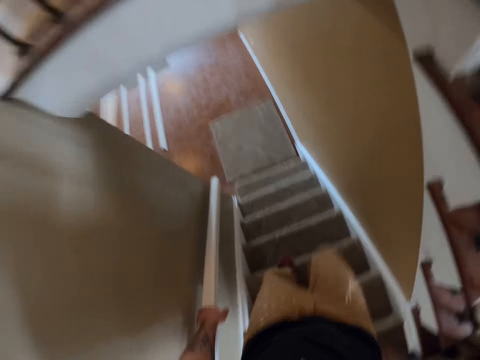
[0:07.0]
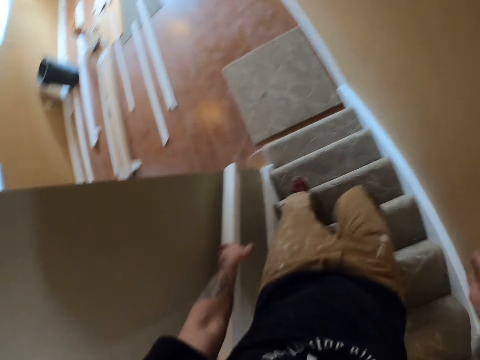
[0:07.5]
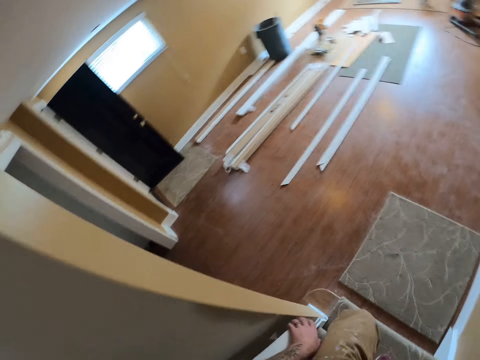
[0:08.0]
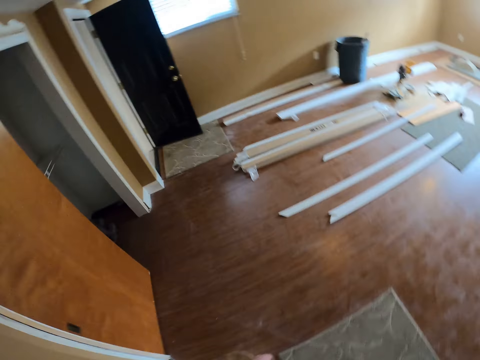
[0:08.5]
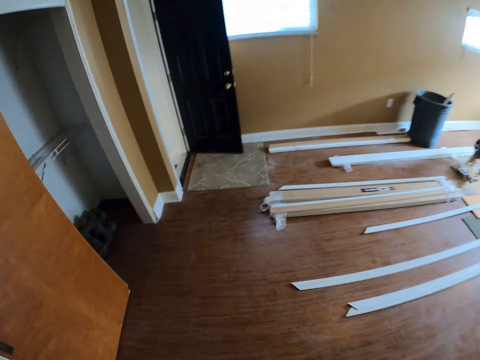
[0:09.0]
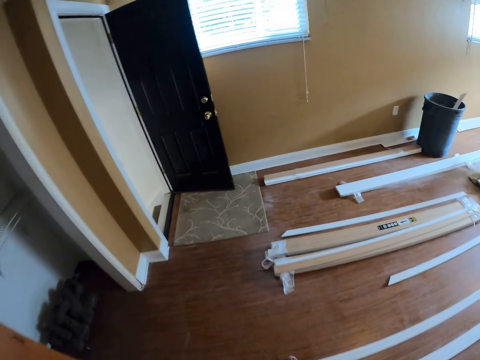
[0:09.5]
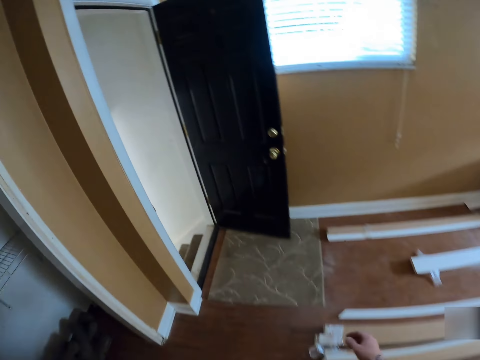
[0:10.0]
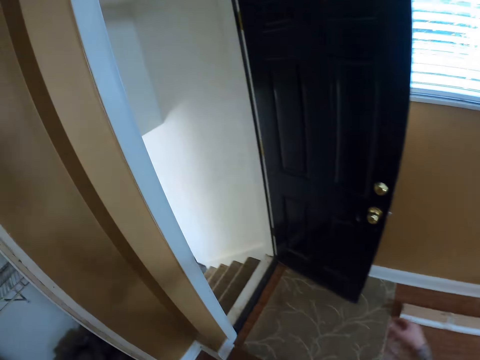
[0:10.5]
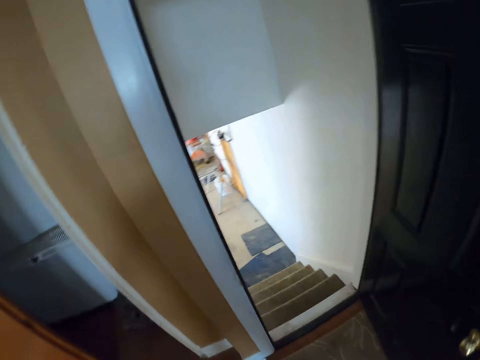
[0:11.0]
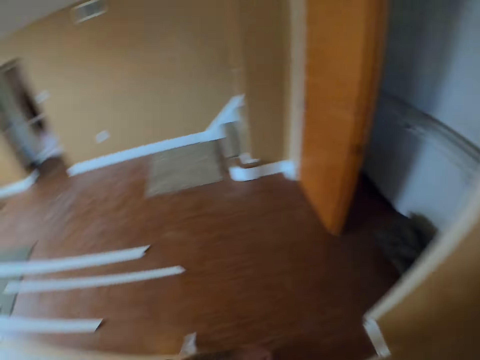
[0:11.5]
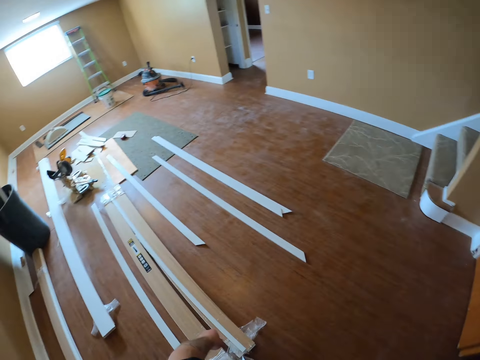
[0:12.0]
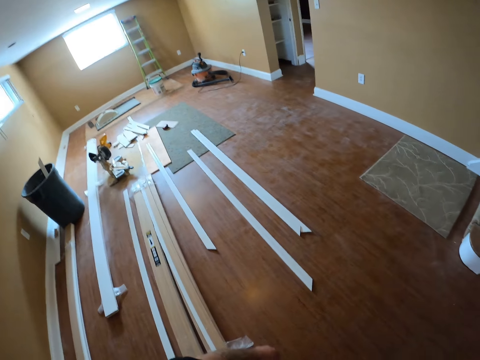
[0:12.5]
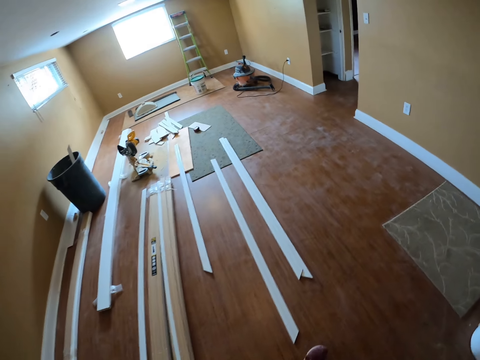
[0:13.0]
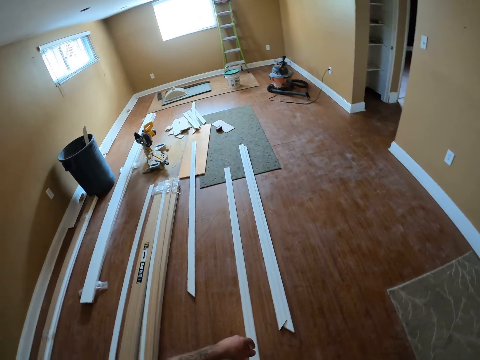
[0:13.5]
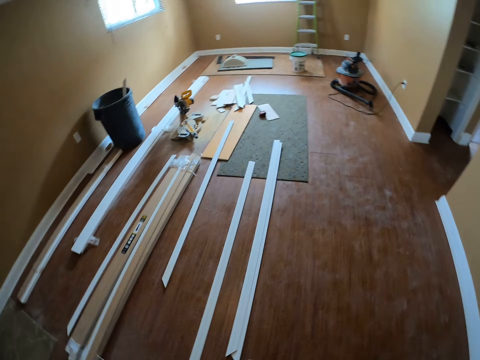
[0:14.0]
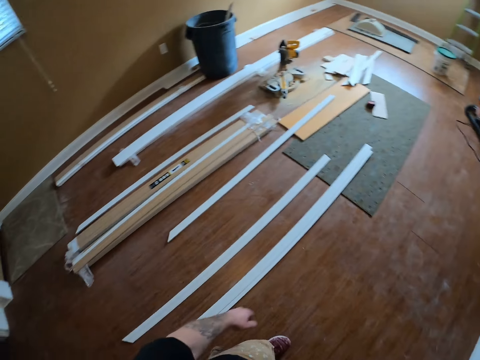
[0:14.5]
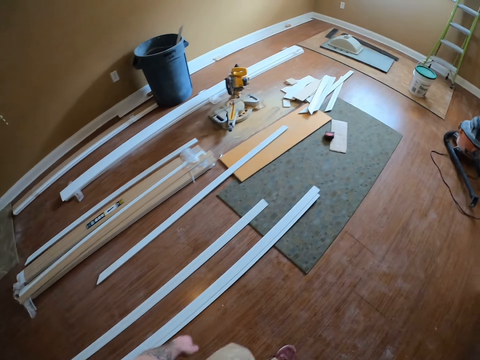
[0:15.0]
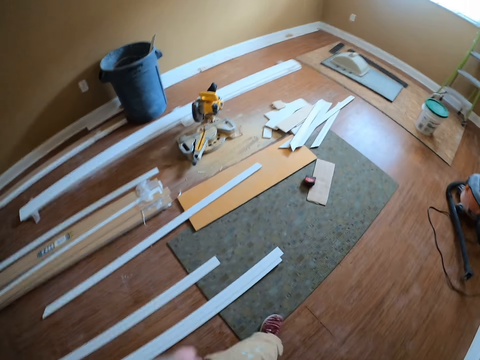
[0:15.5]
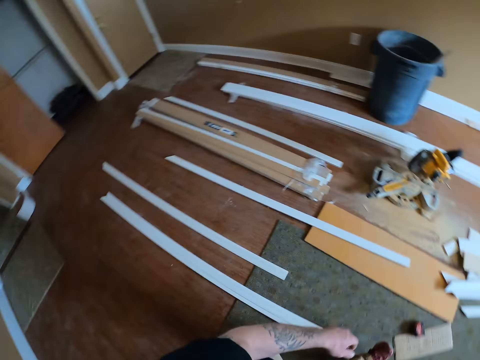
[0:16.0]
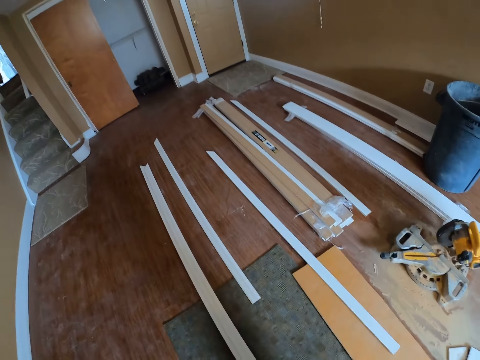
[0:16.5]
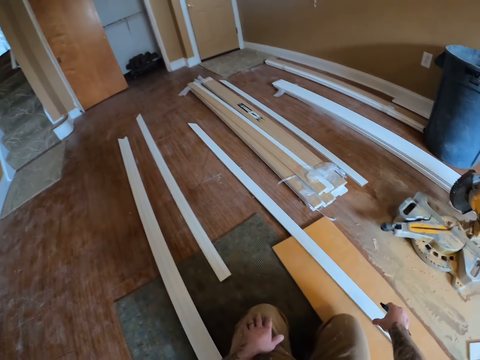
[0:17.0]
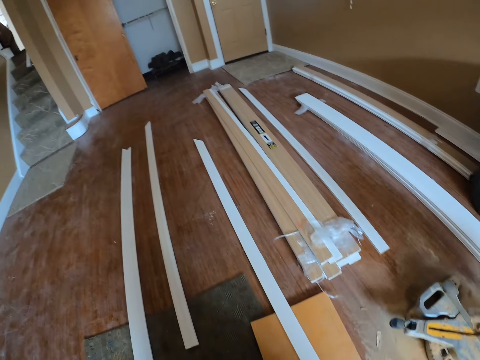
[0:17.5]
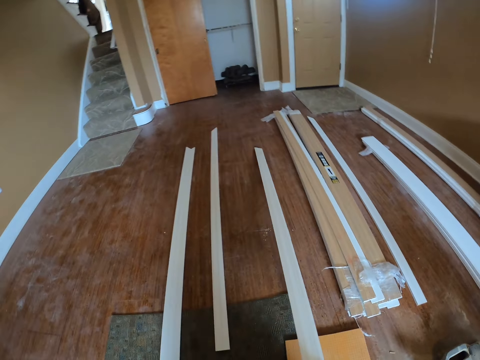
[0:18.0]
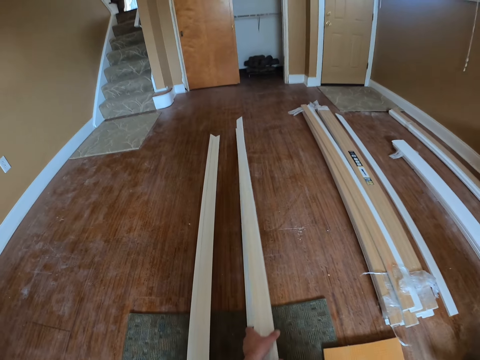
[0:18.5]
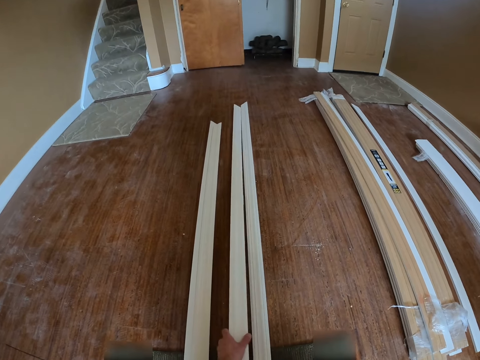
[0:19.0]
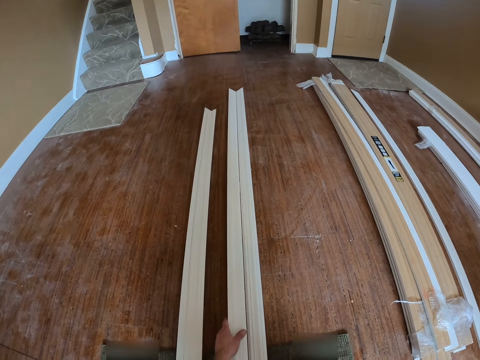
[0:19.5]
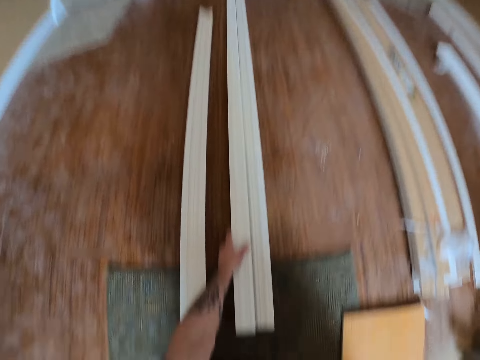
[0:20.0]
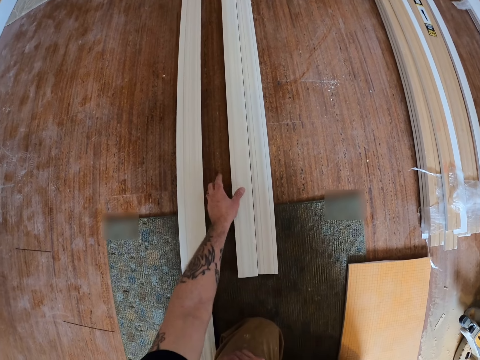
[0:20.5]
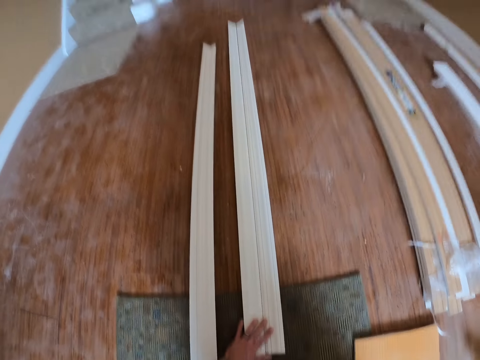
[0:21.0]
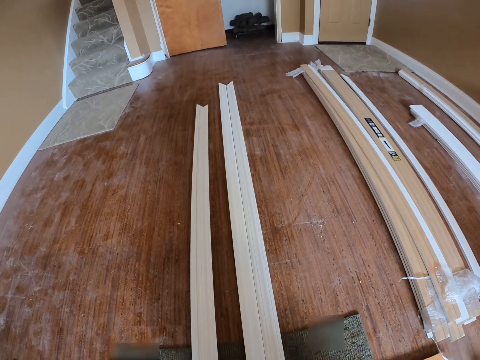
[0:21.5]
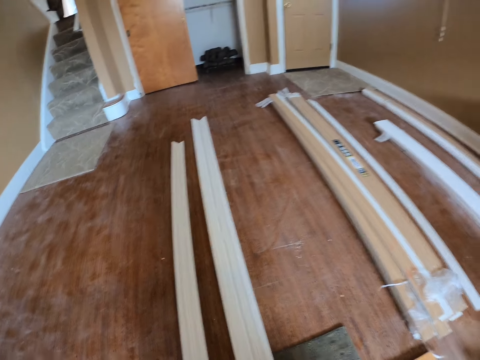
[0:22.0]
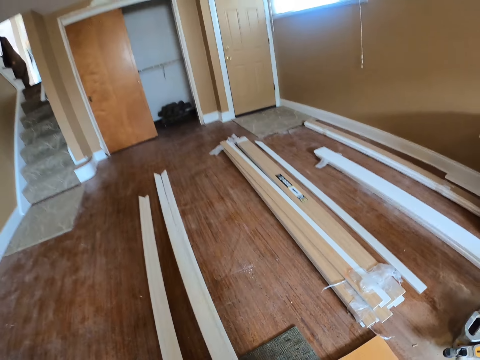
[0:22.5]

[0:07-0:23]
The camera wearer walks into a room. They walk around the room, kneel down on the mat, and pick up the door casing. They adjust a door frame on the floor of the room and put down the door casing.

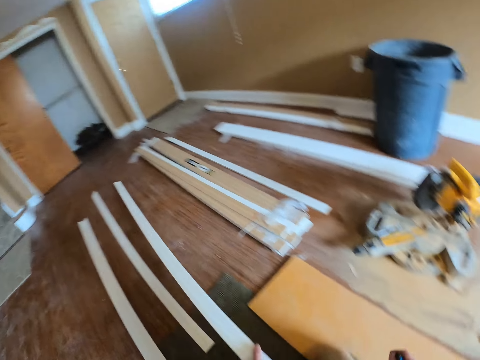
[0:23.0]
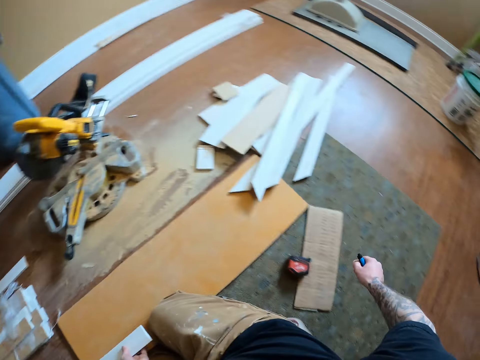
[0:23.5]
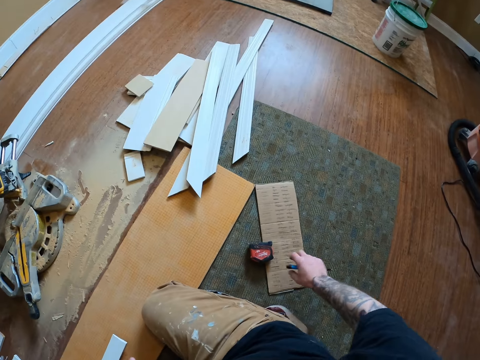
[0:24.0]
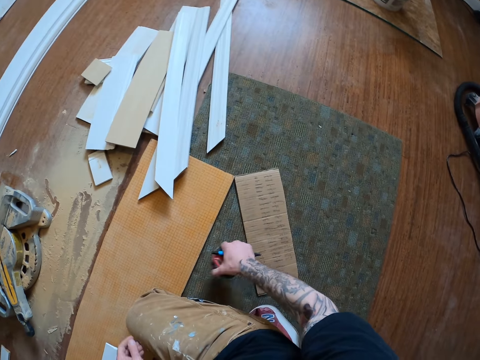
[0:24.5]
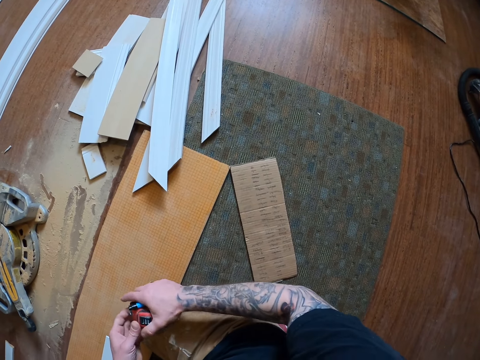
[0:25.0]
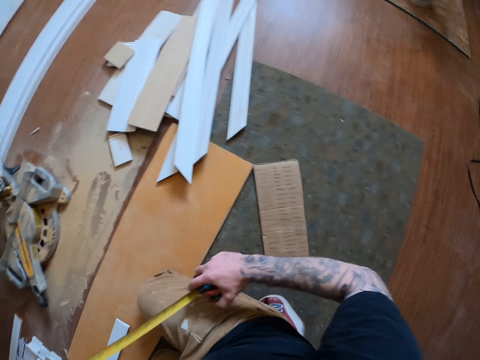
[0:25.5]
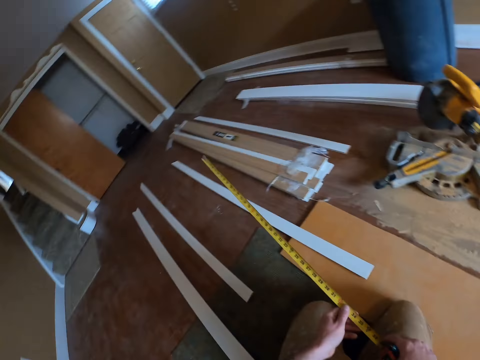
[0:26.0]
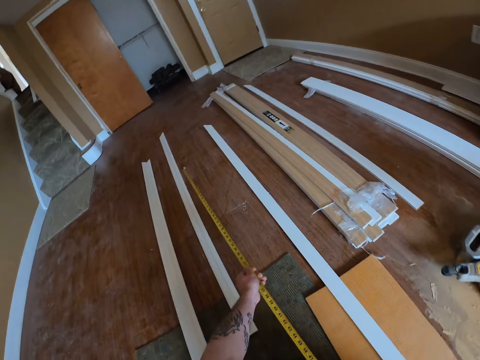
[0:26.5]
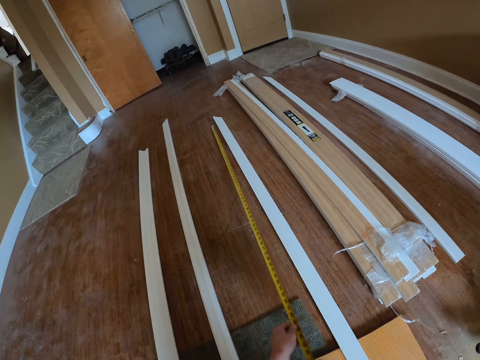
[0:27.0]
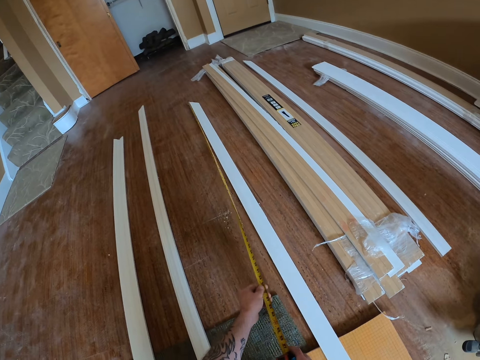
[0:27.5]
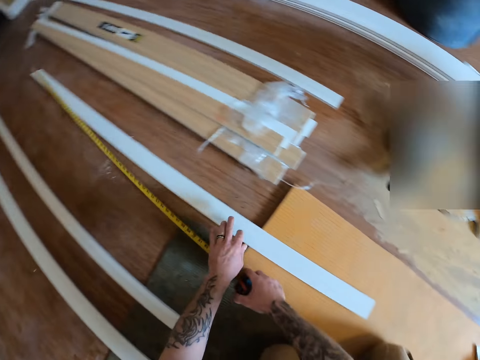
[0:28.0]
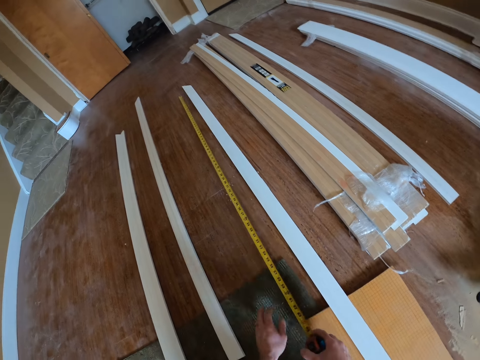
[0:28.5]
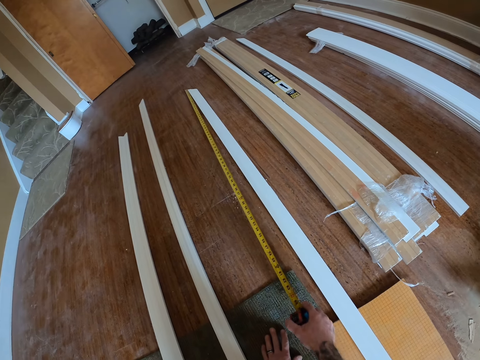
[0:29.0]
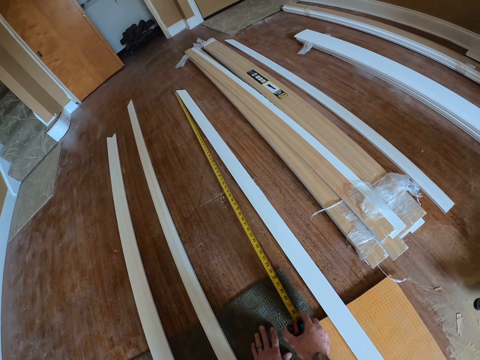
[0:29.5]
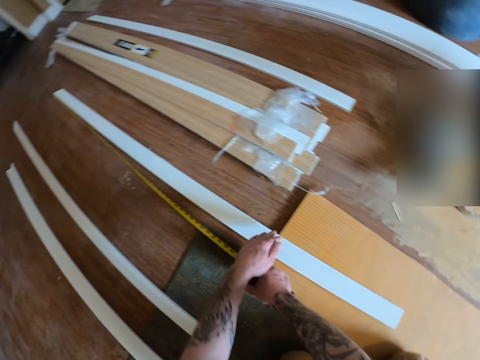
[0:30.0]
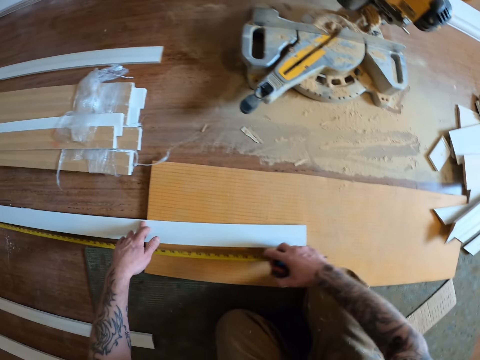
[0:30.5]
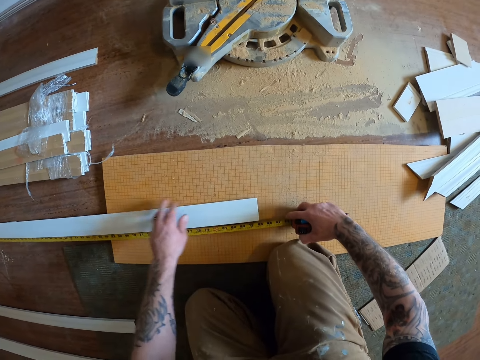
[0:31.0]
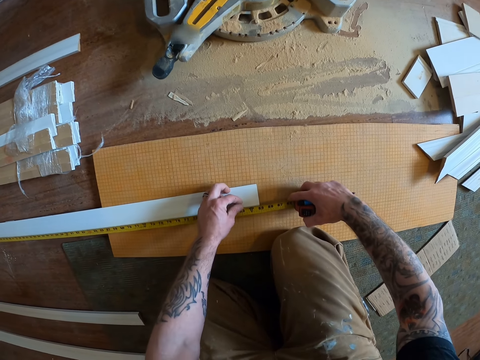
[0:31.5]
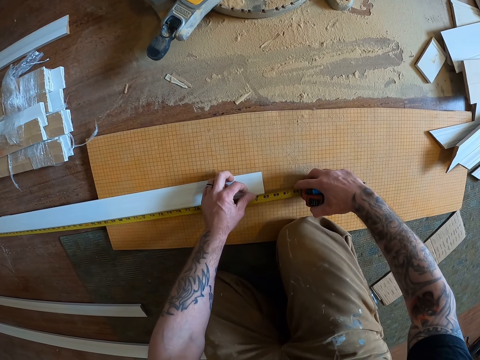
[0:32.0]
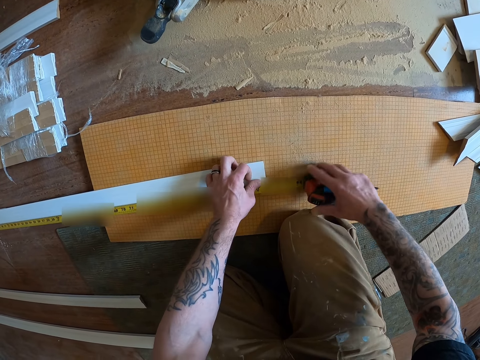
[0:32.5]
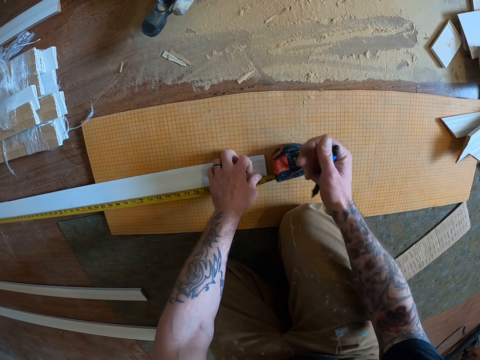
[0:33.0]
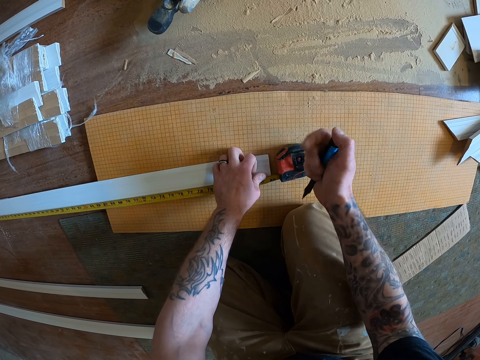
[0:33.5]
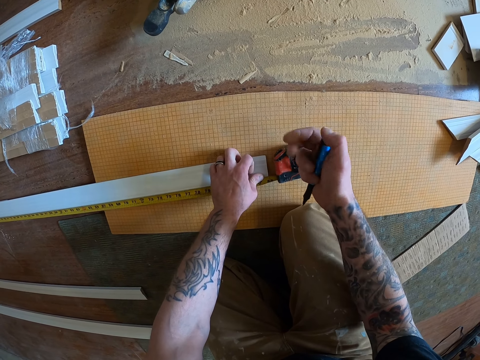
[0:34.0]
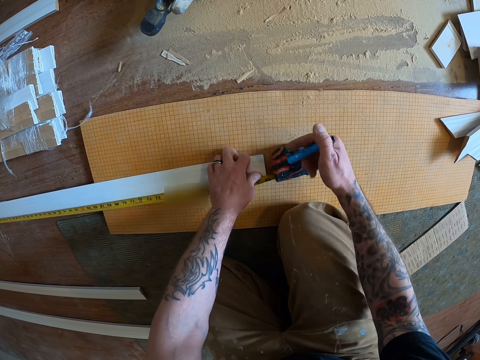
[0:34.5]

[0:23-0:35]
The camera wearer picks up a measuring tape, the CenterPoint tape measure, from the floor with his right hand. He pulls the tape measure. He measures the door frame or door casing with the measuring tape. He holds down the door casing and measures the door casing.
